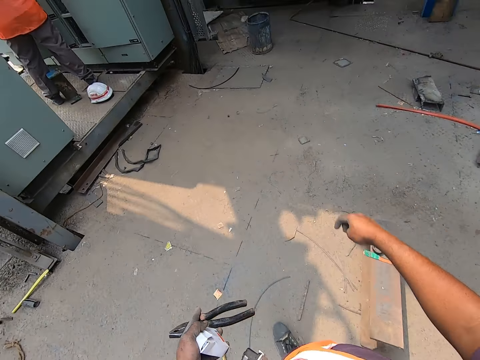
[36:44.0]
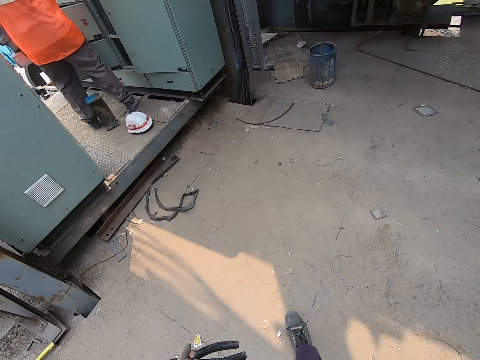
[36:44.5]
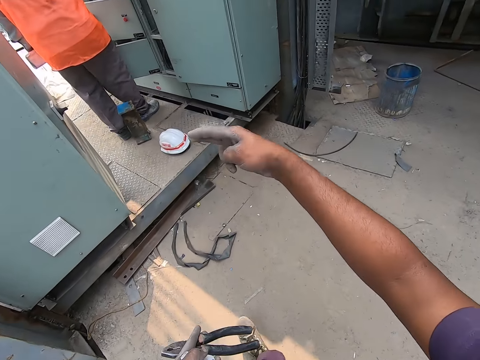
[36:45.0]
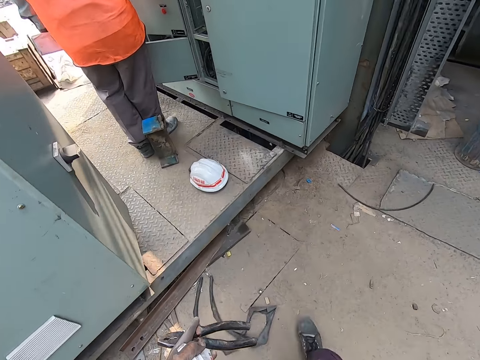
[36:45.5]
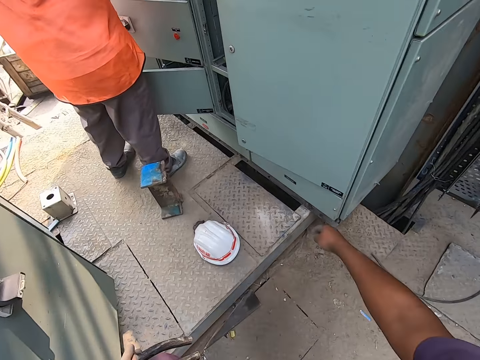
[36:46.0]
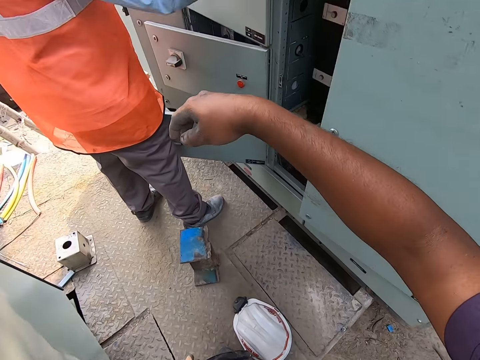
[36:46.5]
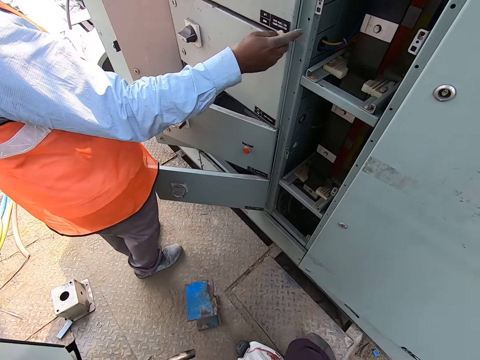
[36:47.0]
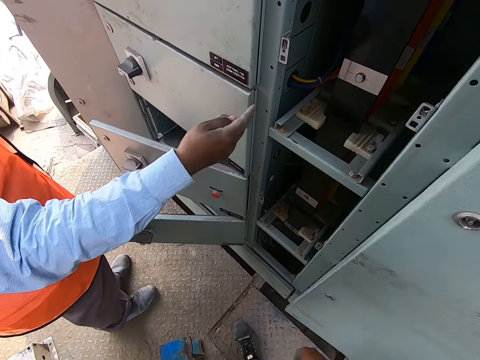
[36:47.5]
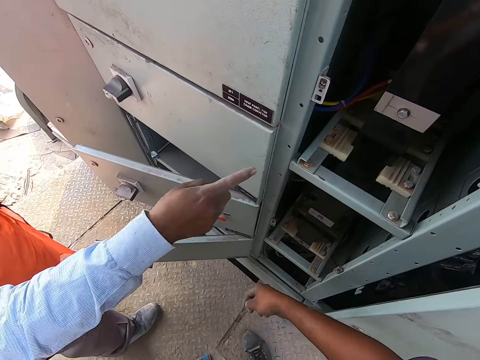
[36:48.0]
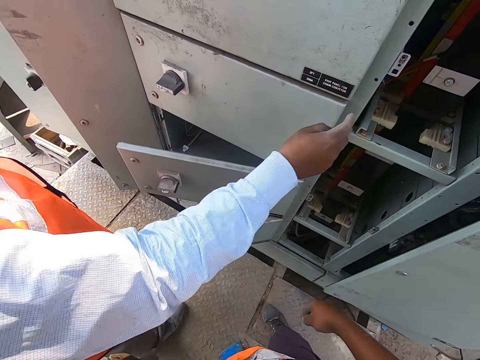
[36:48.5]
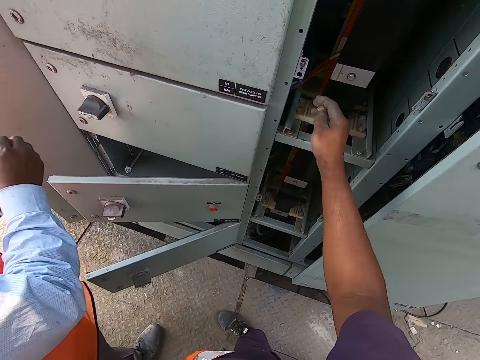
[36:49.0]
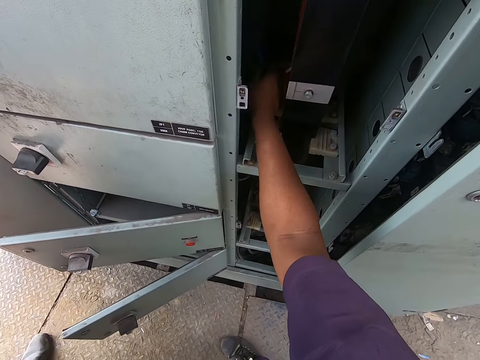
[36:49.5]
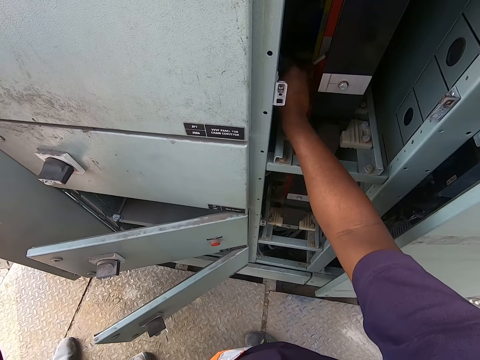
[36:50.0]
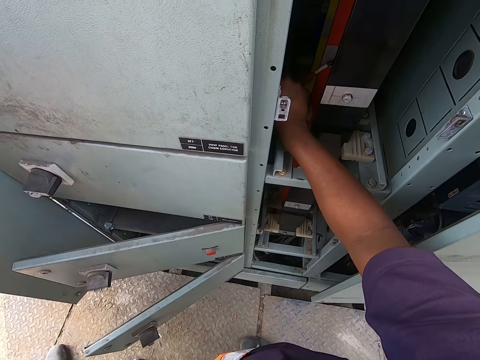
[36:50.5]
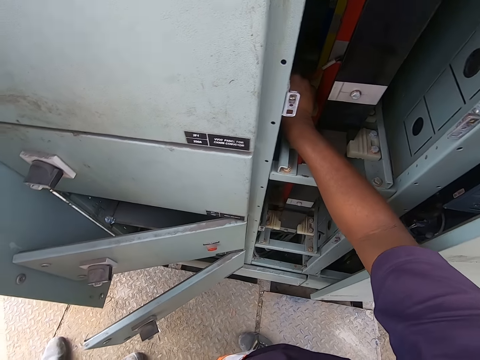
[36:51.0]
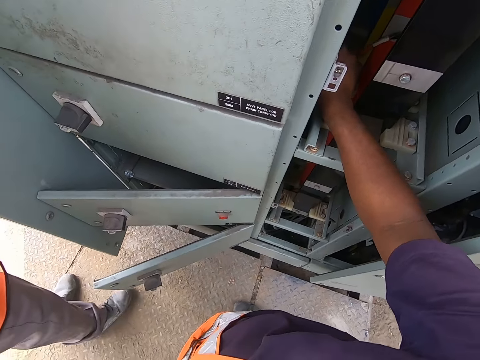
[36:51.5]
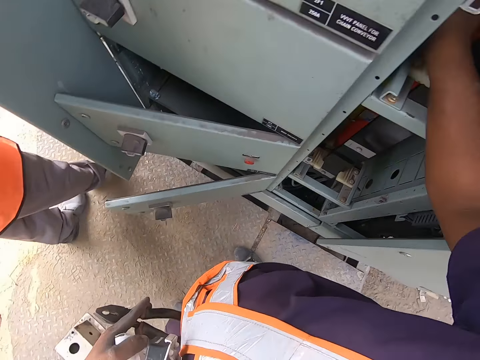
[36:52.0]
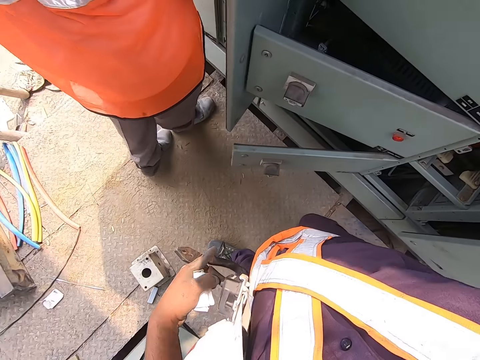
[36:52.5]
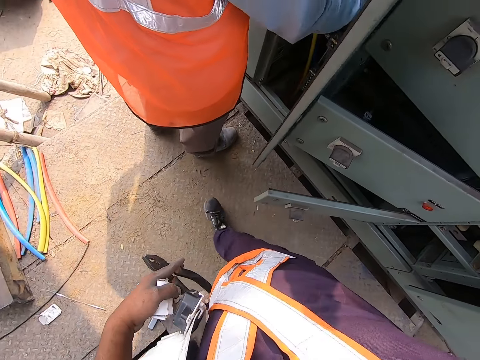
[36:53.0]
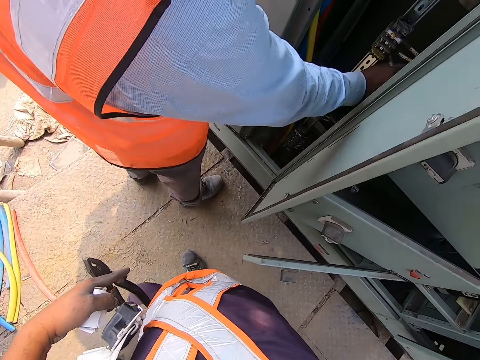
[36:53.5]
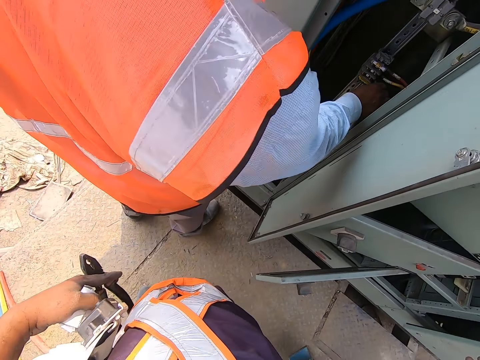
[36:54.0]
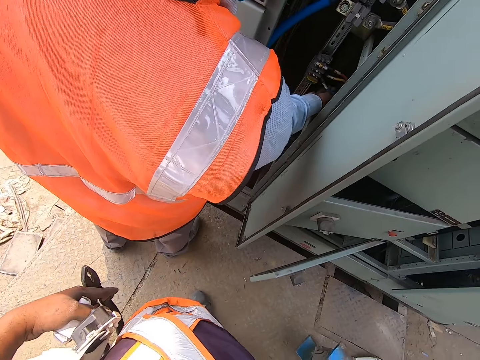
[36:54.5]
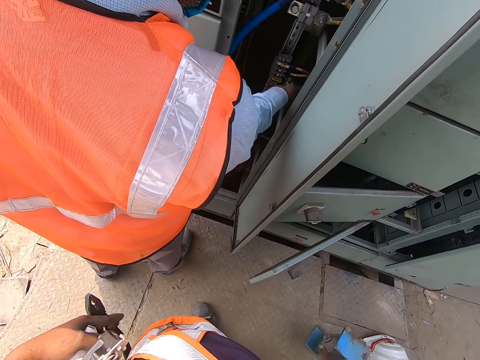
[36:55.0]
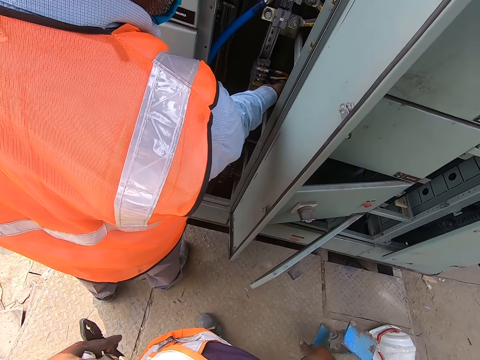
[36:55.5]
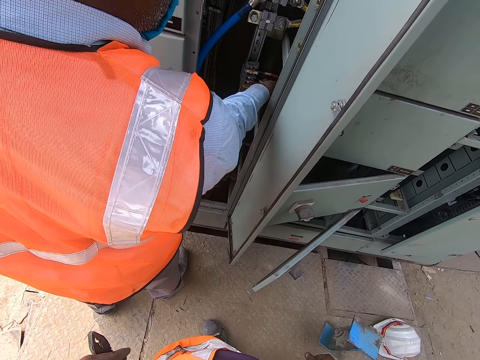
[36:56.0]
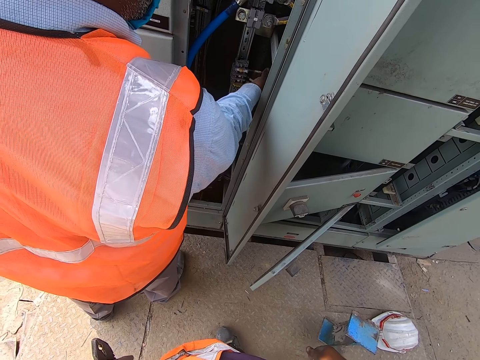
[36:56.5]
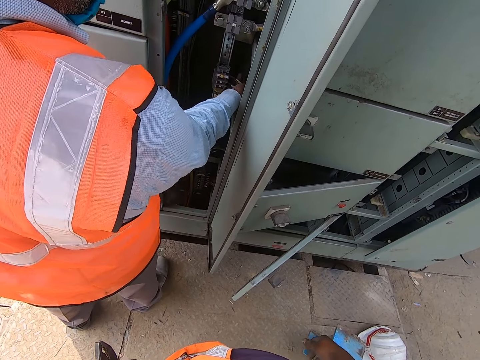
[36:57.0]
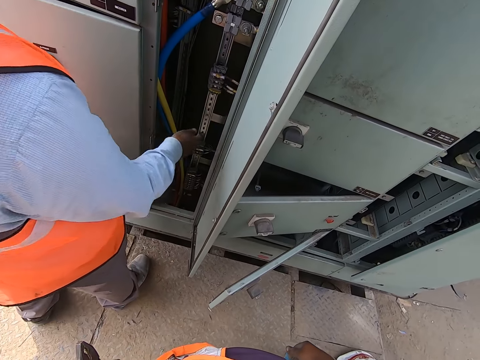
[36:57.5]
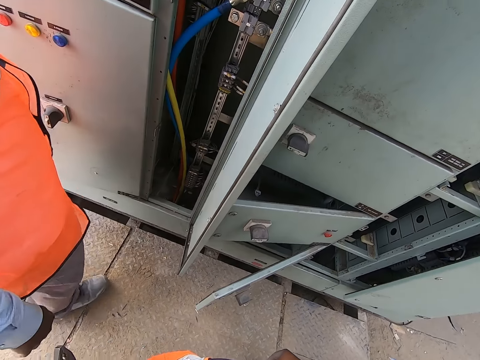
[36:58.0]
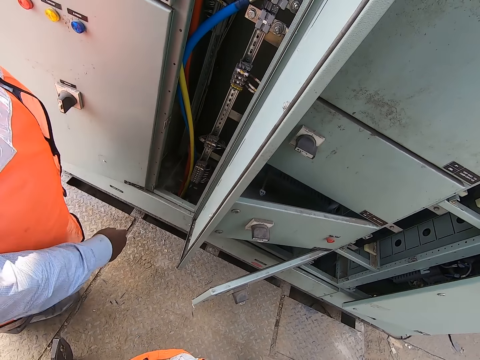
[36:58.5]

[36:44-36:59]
The camera wearer talks to a man. The man points his right index finger to a control box. The camera wearer touches cables inside the control box with his right hand. The man operates the control with his right hand. The camera wearer looks around.

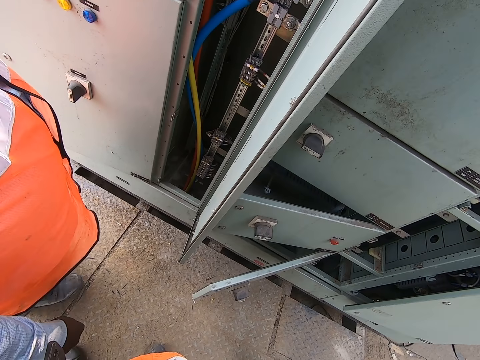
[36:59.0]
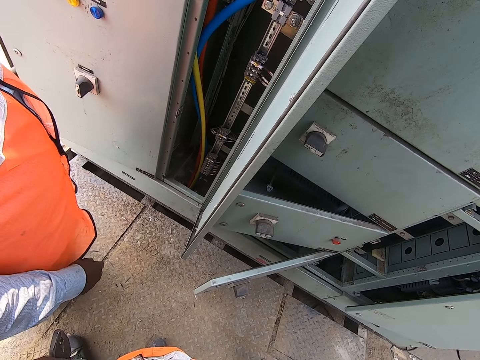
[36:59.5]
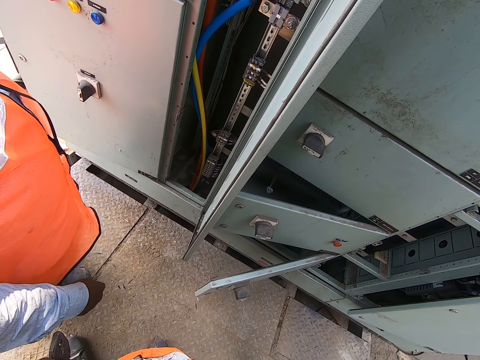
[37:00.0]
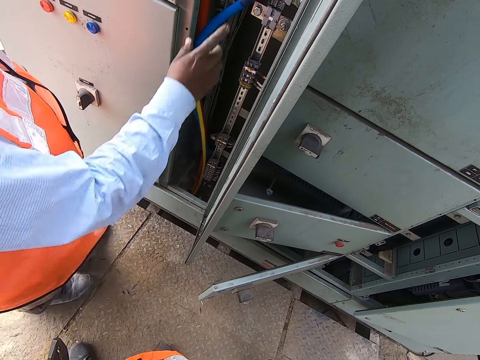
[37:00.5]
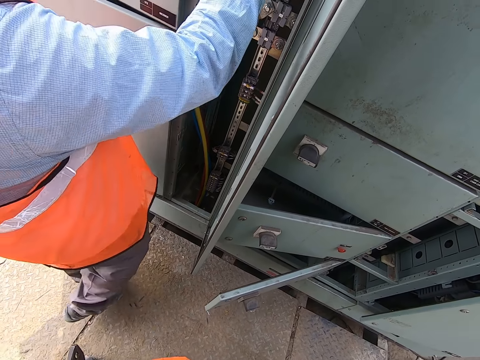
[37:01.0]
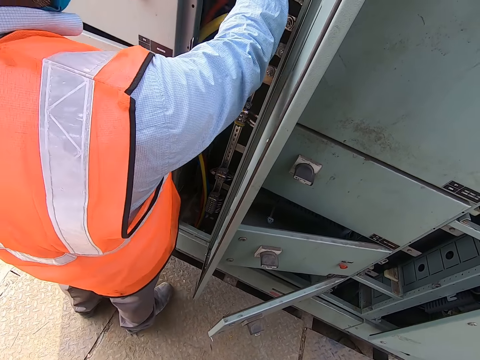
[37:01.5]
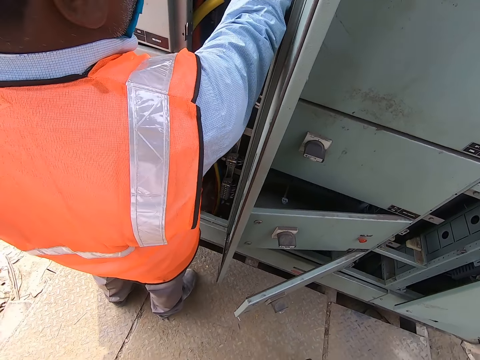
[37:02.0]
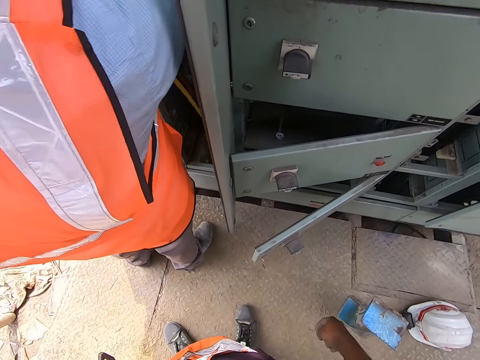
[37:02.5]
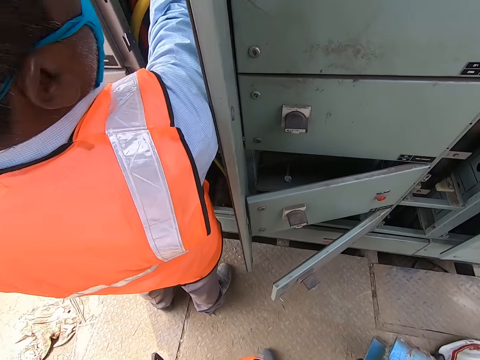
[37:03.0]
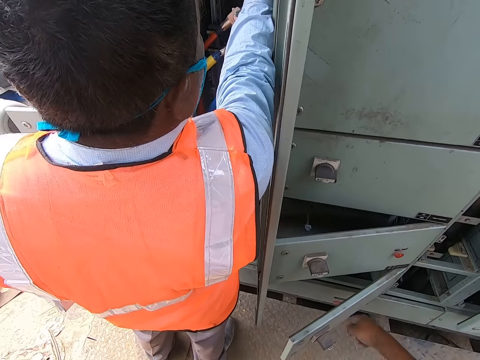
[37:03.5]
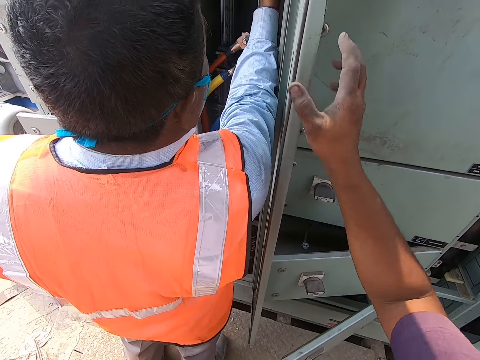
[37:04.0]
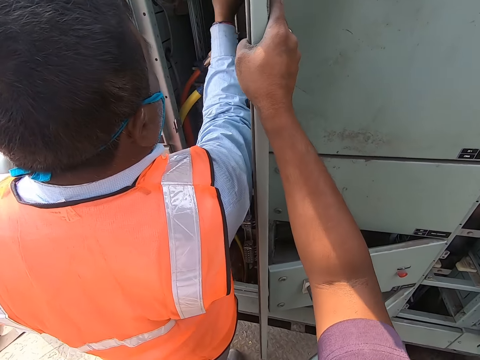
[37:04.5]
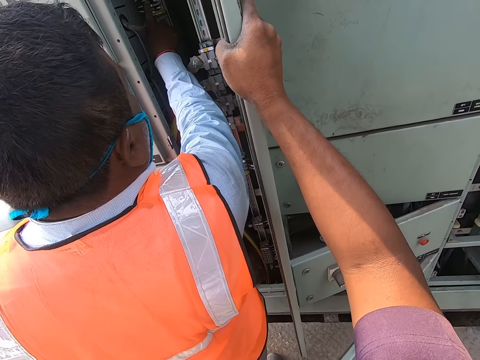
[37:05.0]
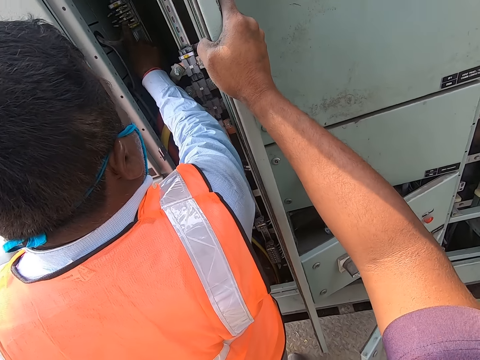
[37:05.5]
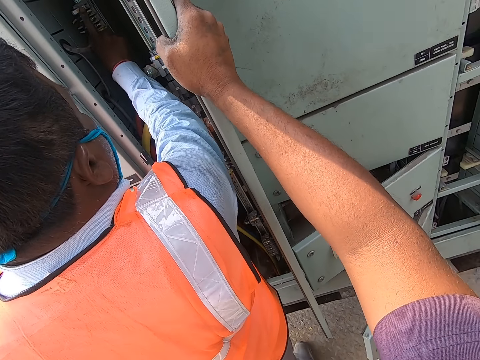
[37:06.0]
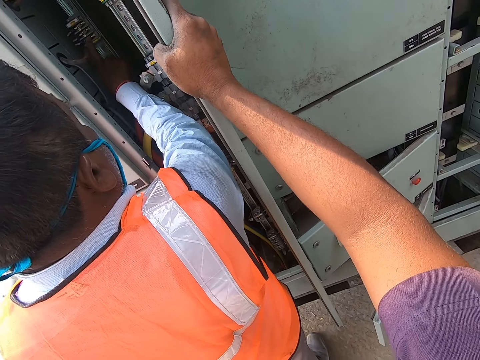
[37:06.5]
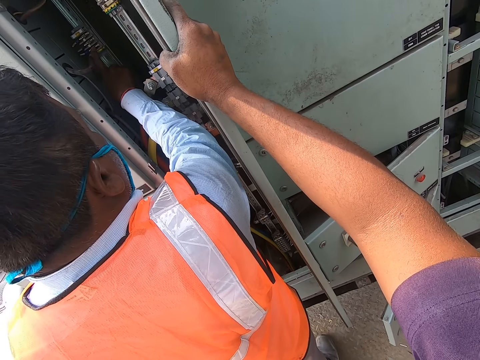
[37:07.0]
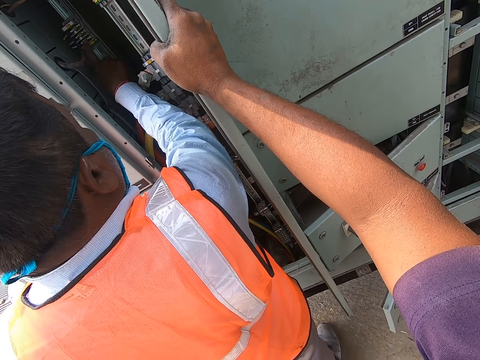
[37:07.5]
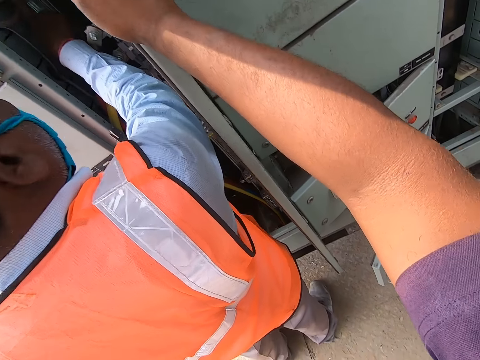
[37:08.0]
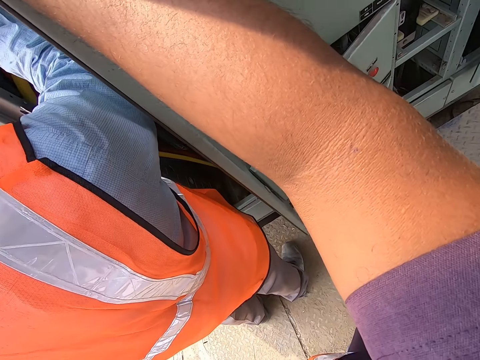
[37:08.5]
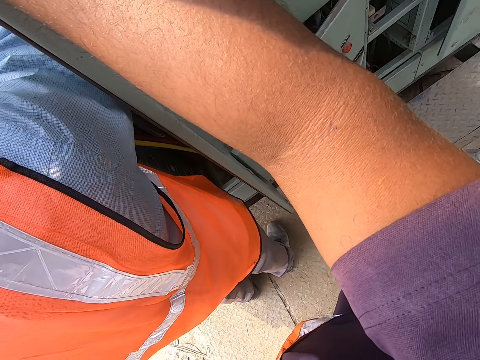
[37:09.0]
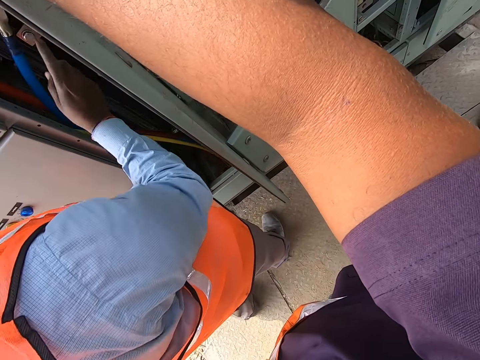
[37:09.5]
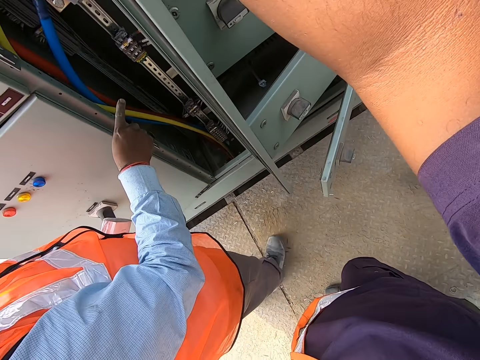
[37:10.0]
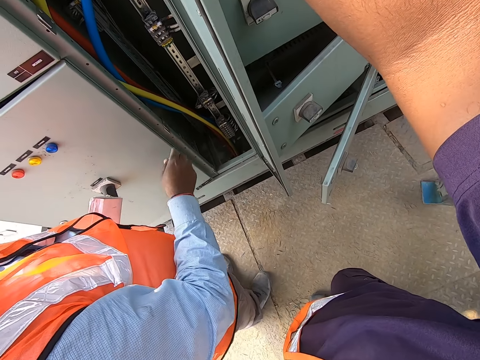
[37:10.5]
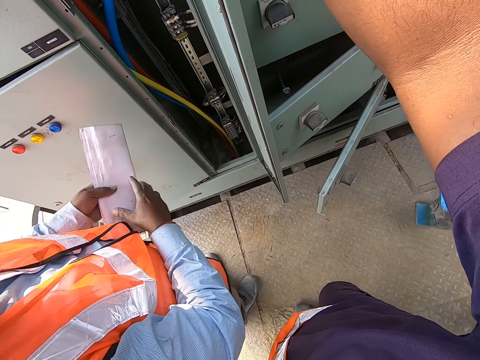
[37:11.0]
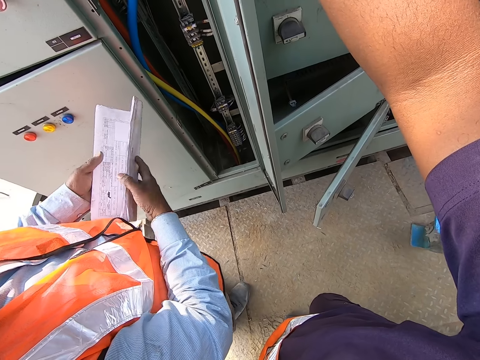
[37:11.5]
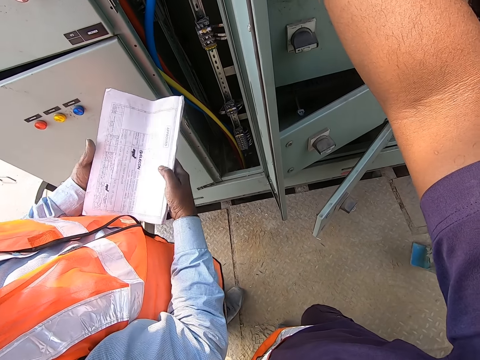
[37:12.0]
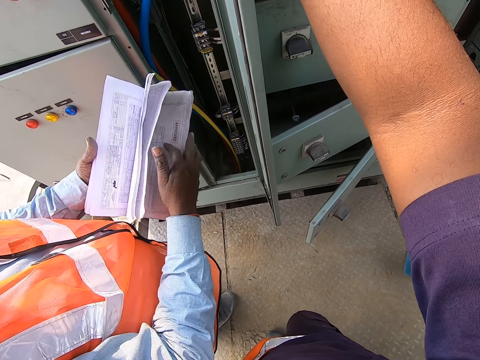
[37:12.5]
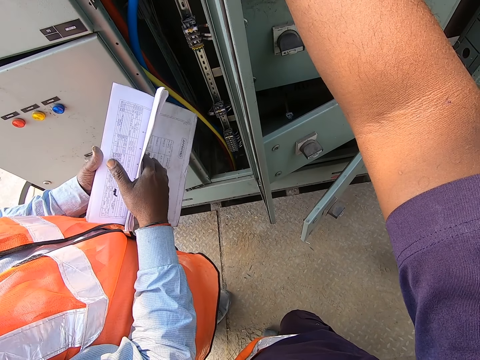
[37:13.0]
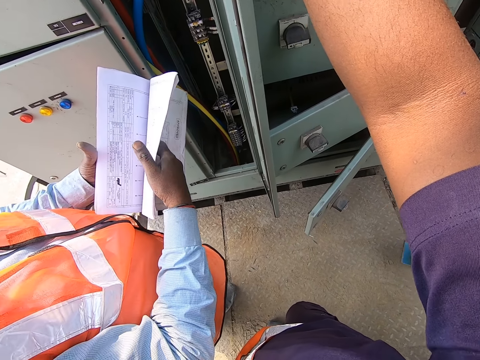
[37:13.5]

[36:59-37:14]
The man operates the control with his right hand. The camera wearer holds the control box door with his right hand. He touches the door of the meter box with his right hand. The man points his right index finger to the control box. The man holds a book with both hands. The camera wearer interacts with the man. The man opens the book in his left hand with his right hand.
